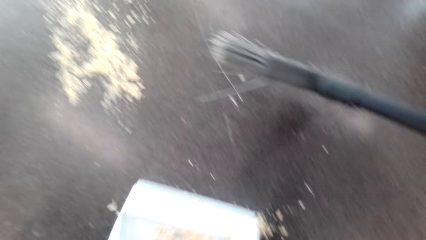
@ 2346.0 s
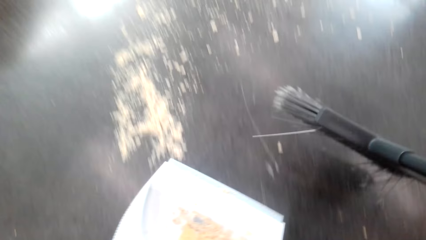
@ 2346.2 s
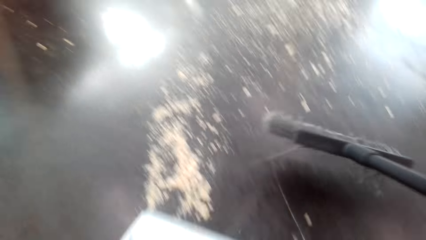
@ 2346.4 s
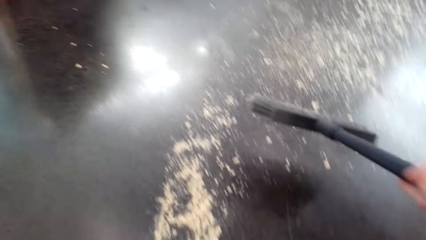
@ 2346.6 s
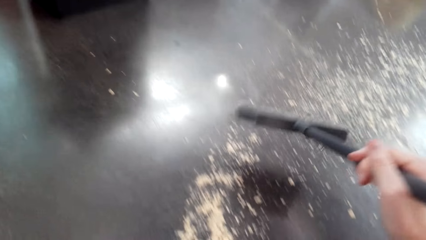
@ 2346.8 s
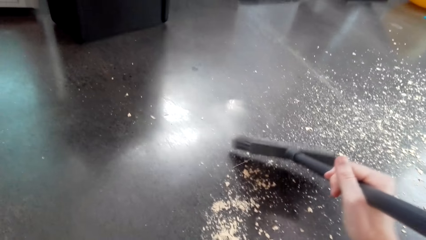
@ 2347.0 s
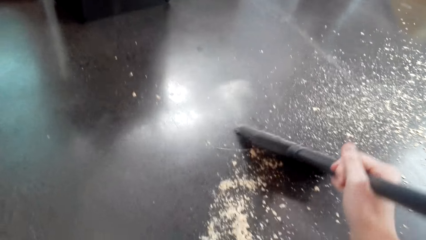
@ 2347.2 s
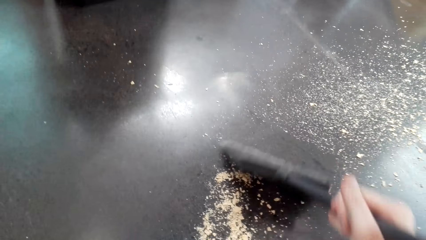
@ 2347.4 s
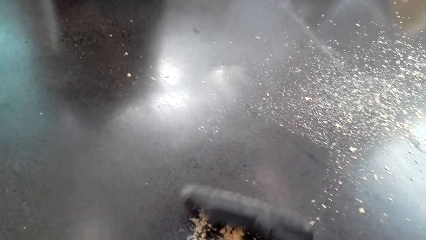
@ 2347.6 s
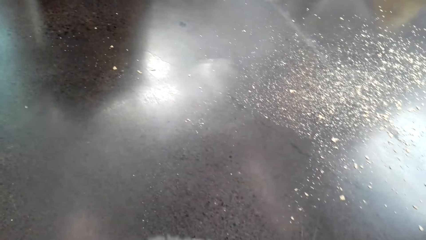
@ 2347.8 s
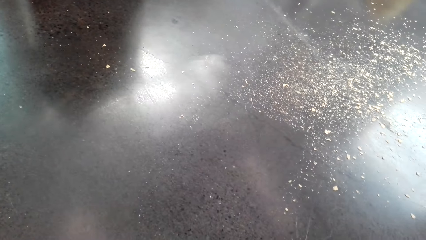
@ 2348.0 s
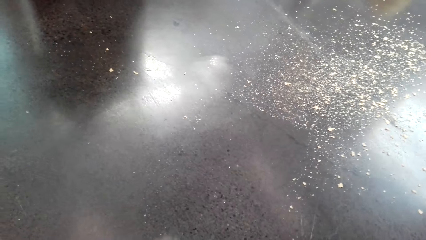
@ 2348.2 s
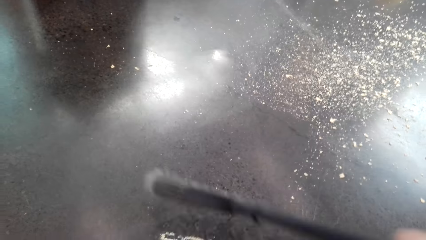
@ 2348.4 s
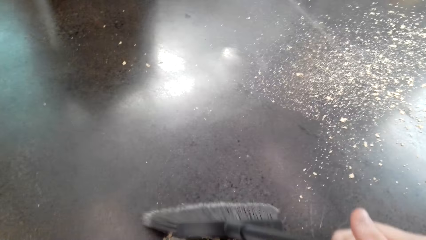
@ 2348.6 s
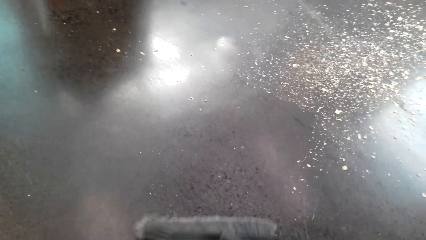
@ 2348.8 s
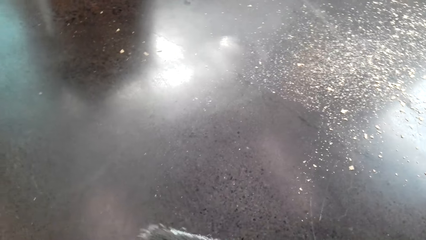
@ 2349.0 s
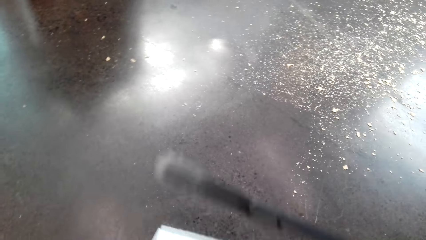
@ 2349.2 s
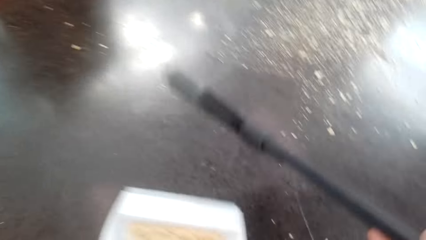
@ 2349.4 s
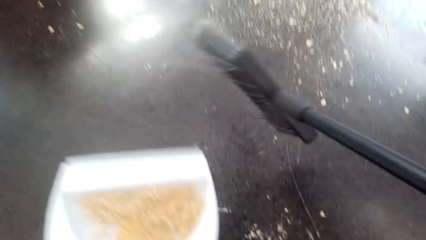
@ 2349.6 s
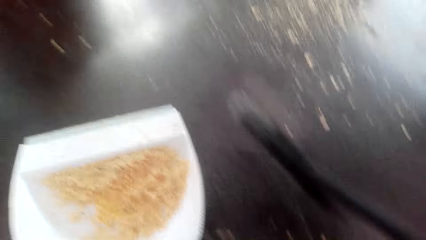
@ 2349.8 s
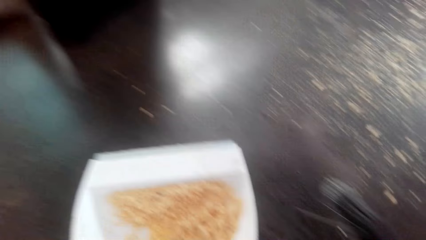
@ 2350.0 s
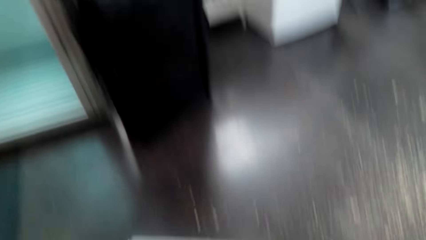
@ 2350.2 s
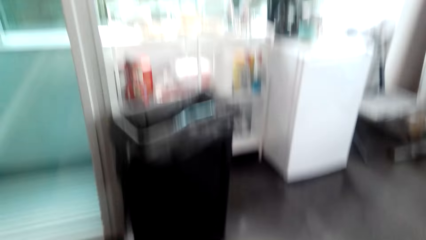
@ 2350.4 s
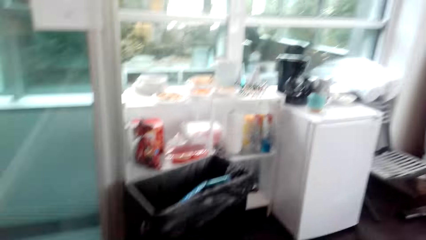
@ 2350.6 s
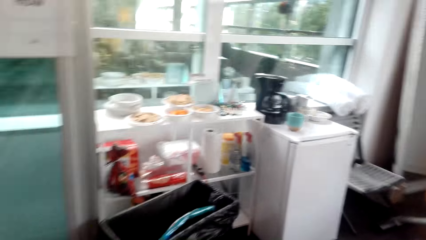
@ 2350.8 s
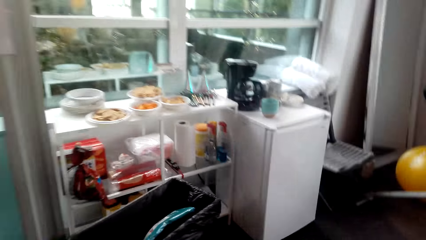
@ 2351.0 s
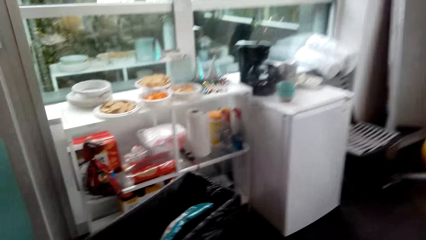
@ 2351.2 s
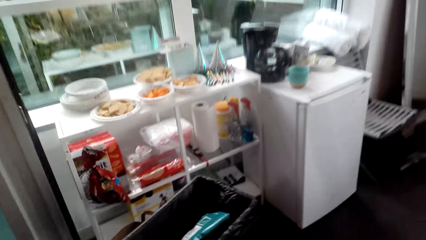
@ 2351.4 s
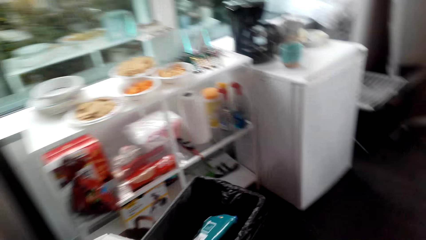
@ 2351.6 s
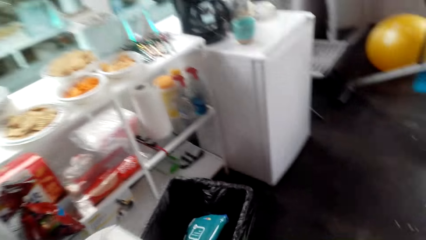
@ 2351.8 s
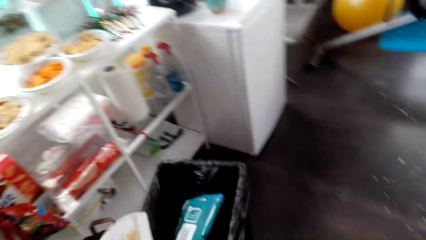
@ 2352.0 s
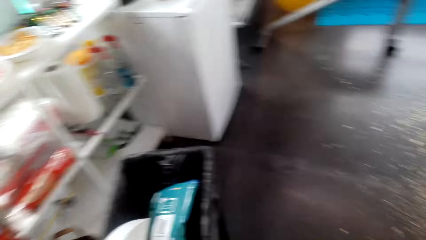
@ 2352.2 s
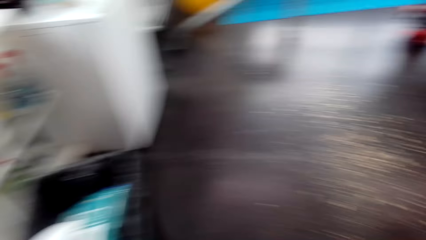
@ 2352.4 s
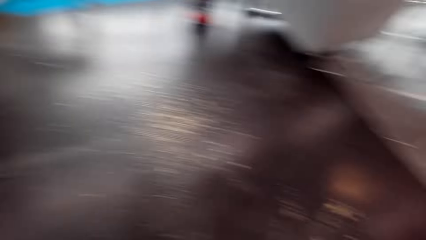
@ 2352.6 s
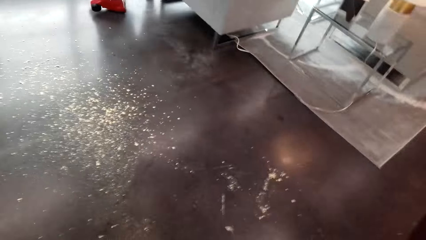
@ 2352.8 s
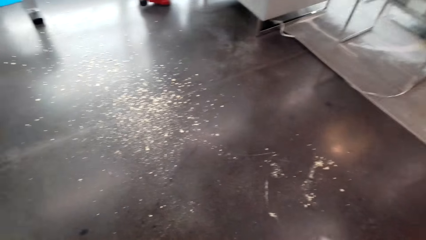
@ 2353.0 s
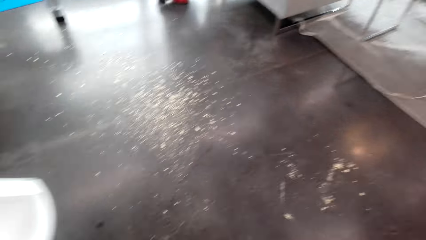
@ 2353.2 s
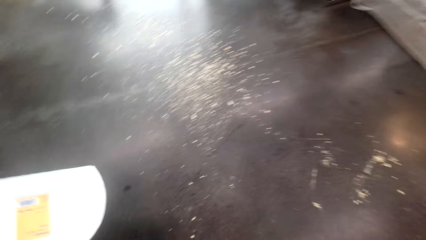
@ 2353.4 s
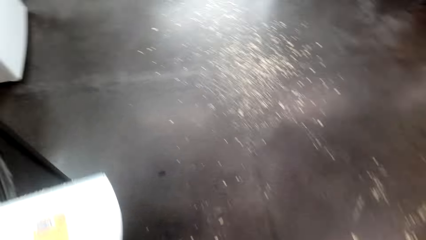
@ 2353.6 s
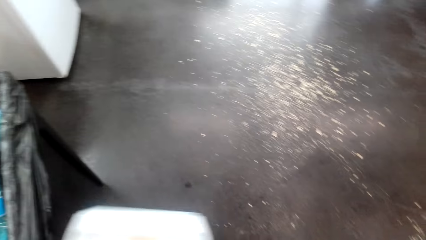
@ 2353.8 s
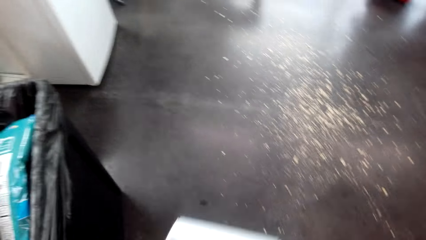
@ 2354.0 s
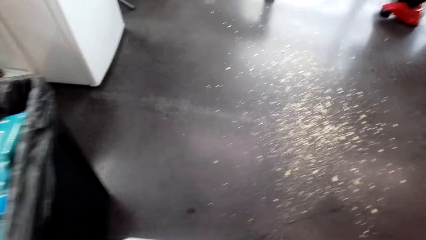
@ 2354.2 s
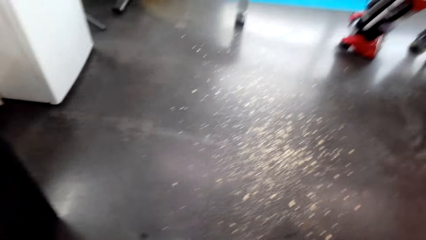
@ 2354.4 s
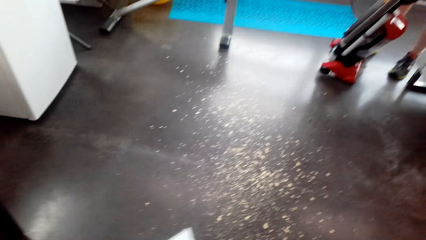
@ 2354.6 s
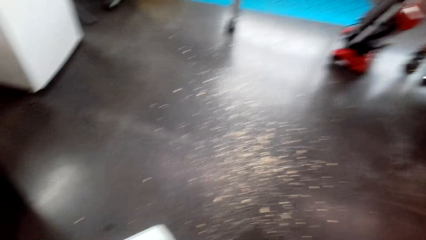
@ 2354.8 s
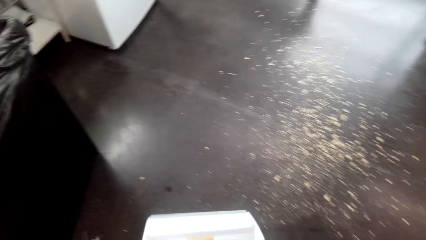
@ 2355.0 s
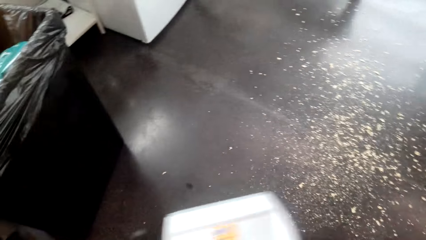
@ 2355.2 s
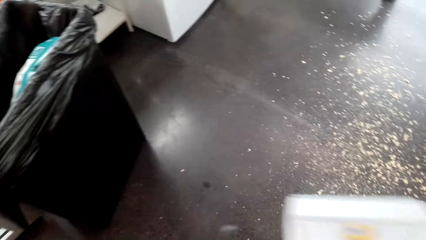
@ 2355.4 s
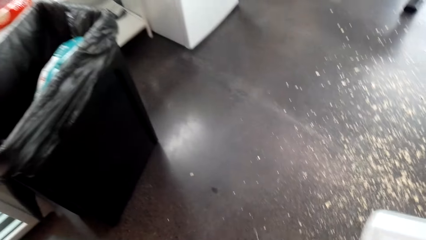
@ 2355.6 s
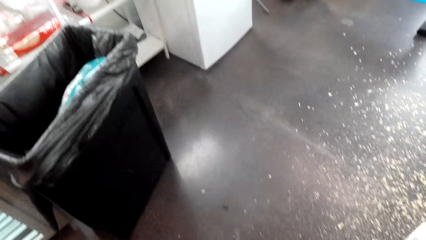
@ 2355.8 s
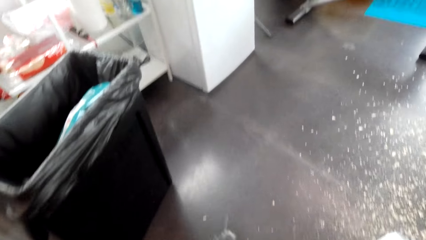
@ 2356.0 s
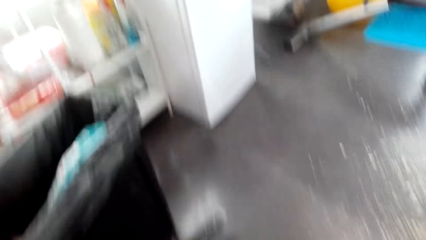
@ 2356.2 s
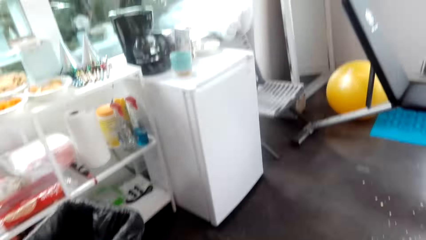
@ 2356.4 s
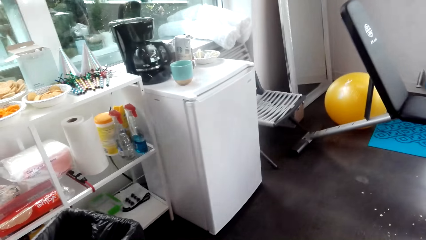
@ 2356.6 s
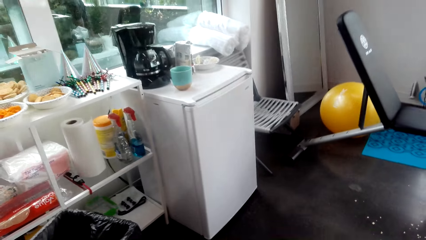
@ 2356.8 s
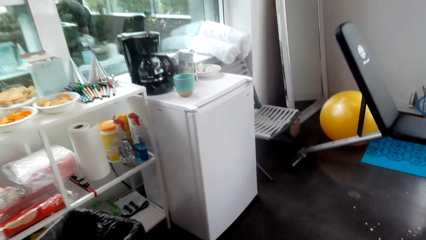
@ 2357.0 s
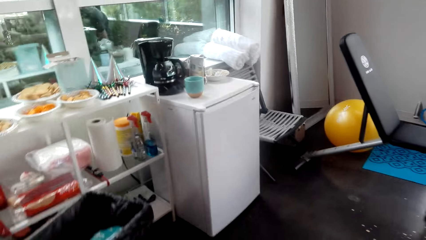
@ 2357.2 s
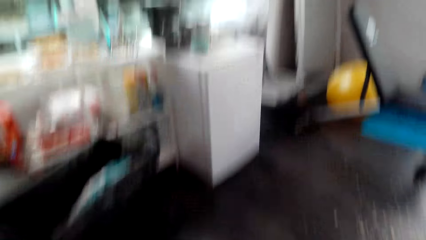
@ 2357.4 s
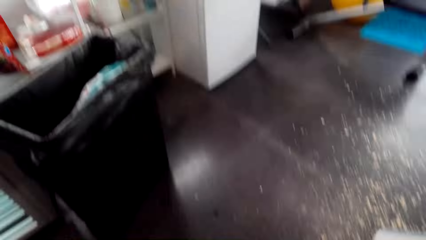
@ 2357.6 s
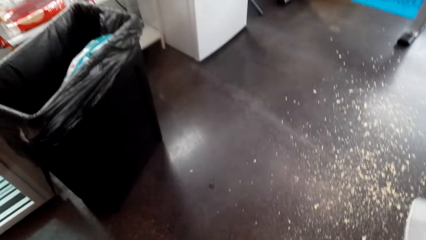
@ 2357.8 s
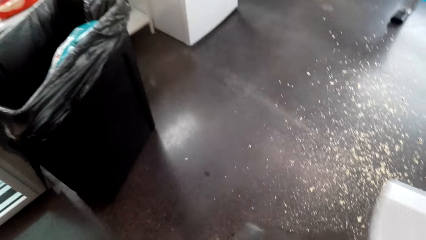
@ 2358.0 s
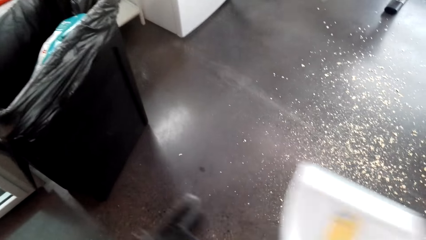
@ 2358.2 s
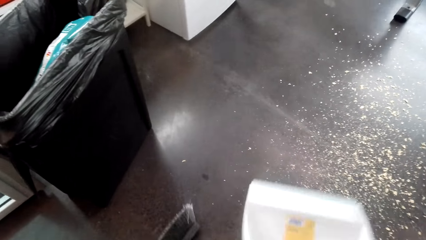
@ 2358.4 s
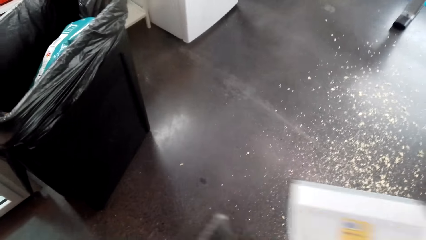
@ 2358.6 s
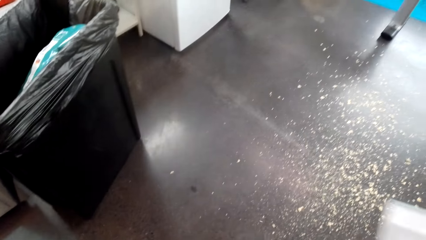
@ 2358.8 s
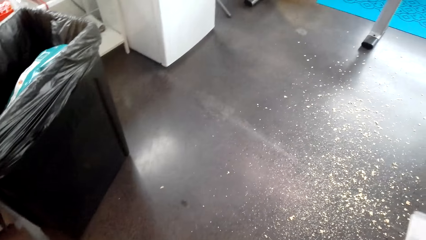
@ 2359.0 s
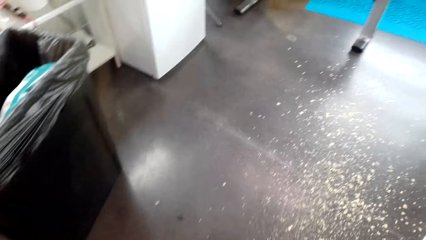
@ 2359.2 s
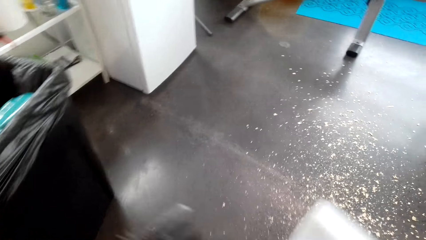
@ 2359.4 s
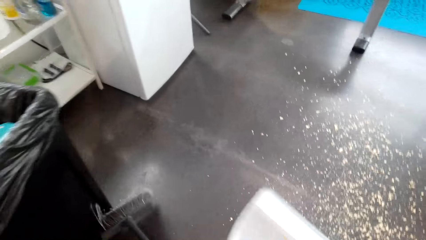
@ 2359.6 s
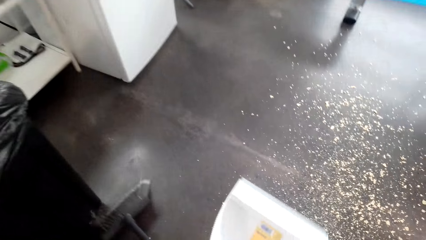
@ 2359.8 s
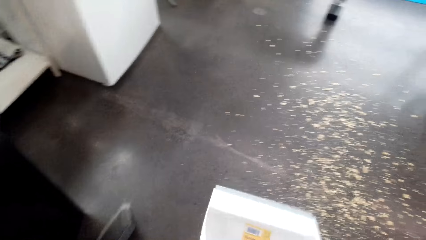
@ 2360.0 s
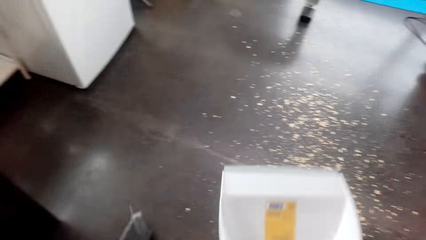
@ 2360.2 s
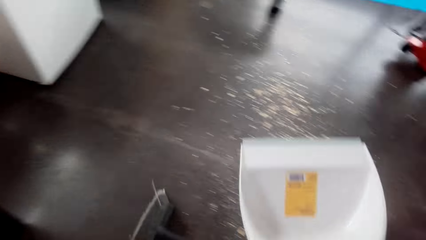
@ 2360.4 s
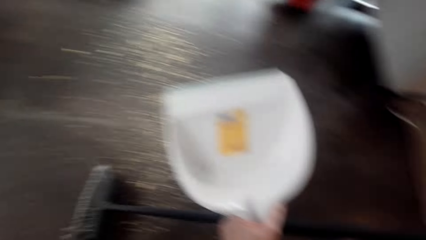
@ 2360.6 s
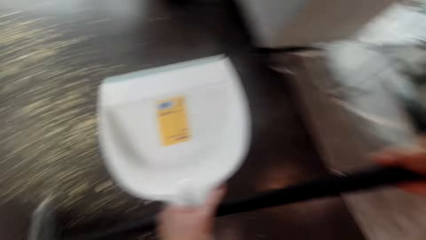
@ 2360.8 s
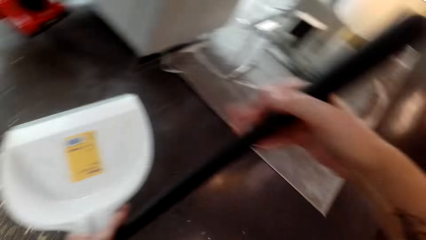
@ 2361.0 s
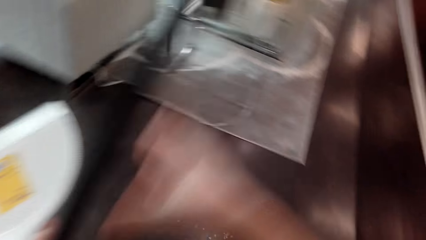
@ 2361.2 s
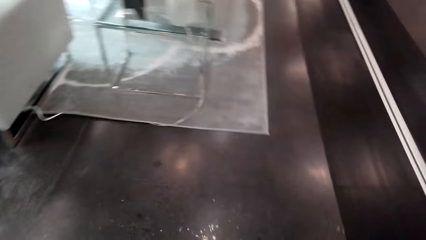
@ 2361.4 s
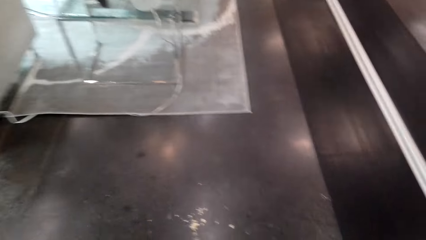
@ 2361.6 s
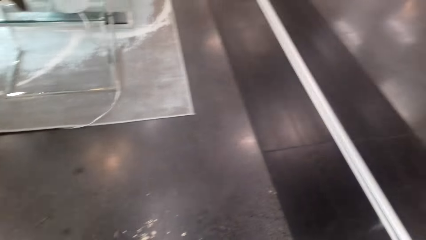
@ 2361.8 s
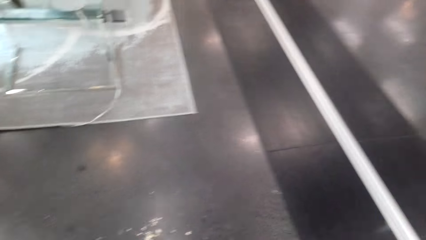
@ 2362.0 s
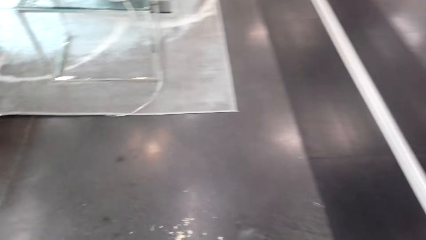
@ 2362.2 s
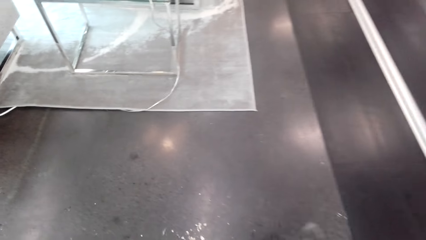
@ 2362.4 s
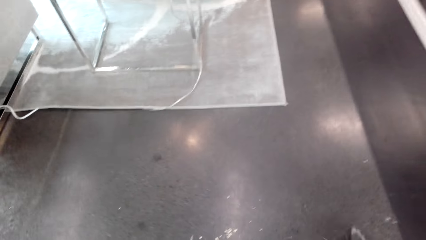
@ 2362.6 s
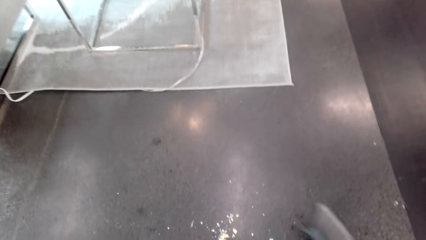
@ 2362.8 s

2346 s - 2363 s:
A man converses with the camera wearer. The camera wearer sweeps the floor. They converse with the man. They put the dirt in the dustbin. The man converses with the camera wearer. The camera wearer sweeps the floor.
